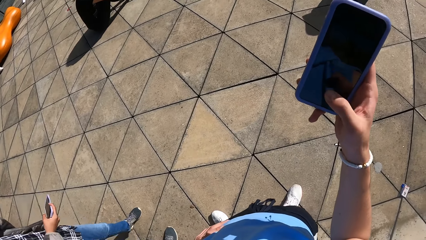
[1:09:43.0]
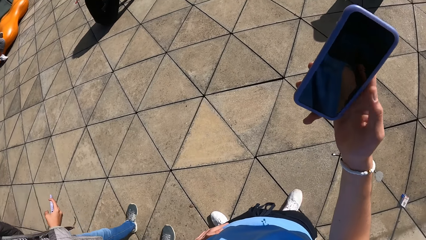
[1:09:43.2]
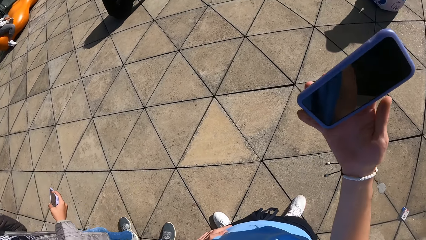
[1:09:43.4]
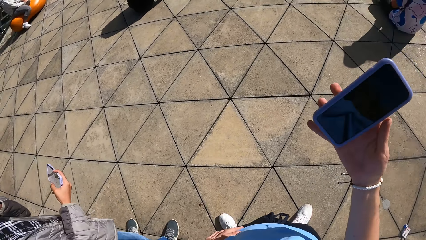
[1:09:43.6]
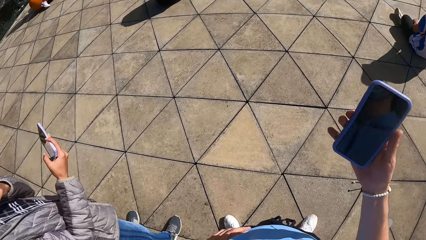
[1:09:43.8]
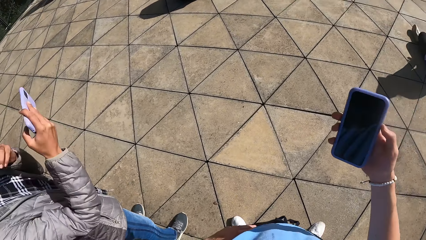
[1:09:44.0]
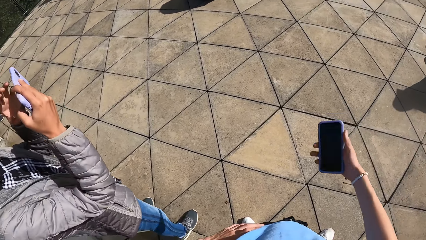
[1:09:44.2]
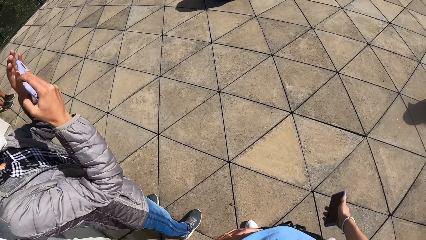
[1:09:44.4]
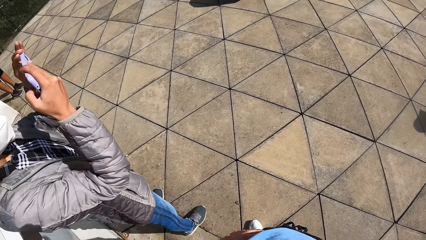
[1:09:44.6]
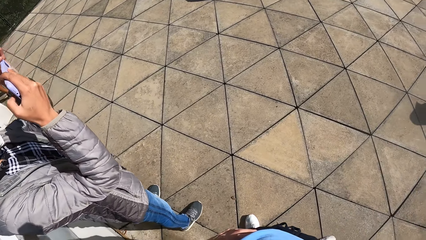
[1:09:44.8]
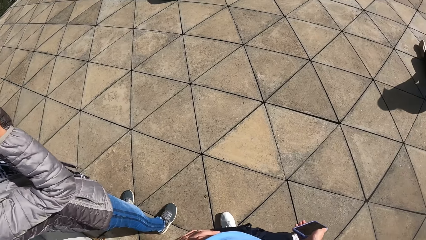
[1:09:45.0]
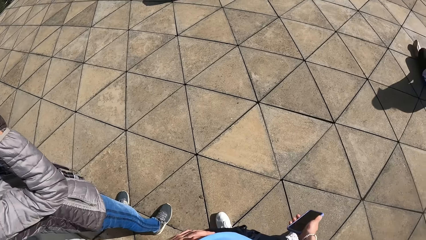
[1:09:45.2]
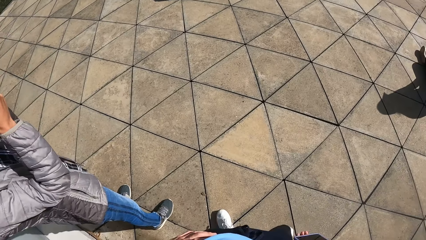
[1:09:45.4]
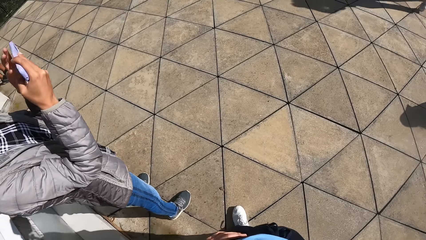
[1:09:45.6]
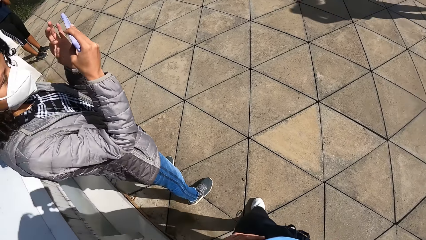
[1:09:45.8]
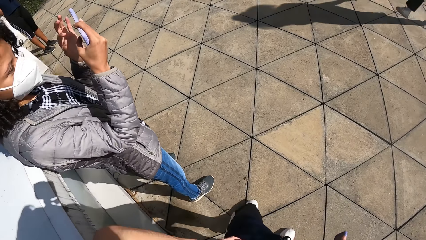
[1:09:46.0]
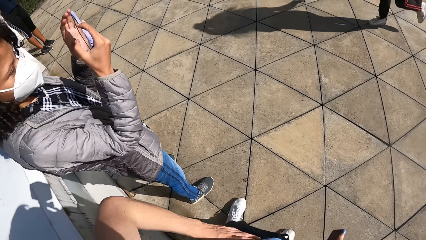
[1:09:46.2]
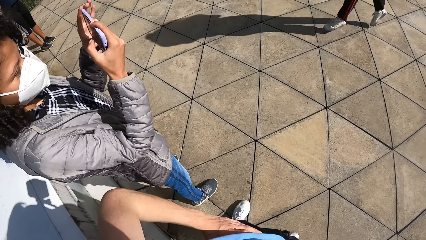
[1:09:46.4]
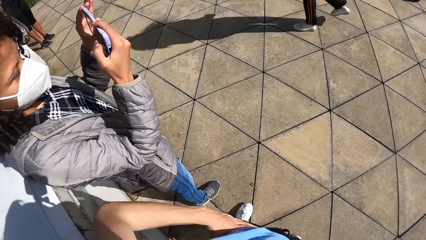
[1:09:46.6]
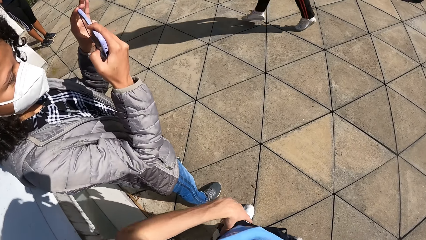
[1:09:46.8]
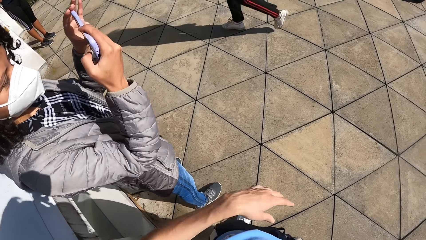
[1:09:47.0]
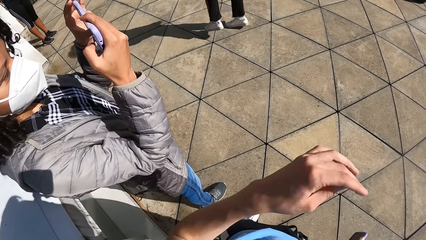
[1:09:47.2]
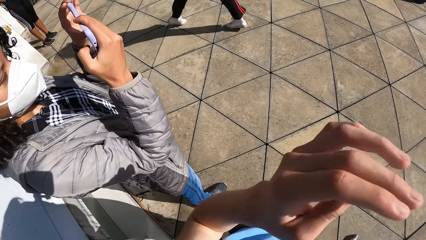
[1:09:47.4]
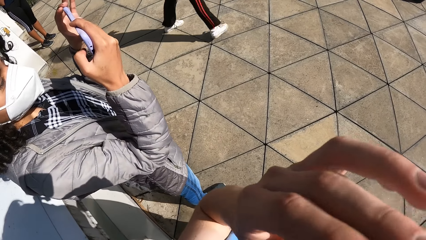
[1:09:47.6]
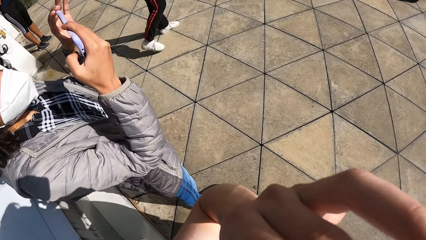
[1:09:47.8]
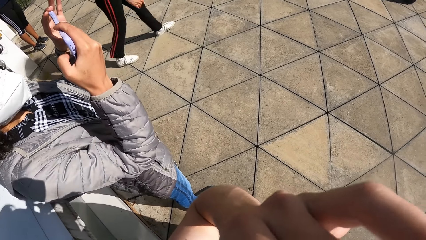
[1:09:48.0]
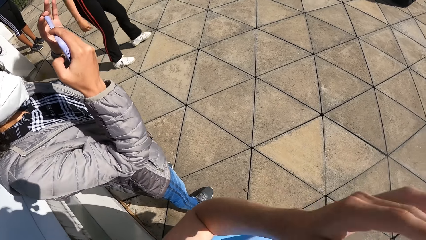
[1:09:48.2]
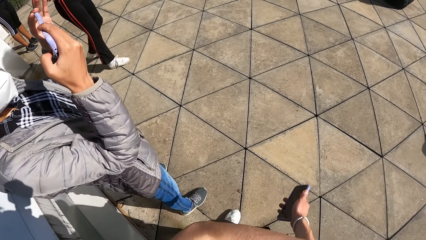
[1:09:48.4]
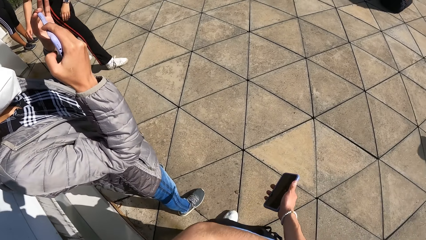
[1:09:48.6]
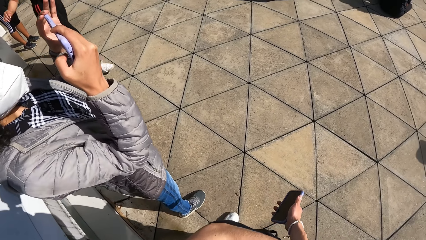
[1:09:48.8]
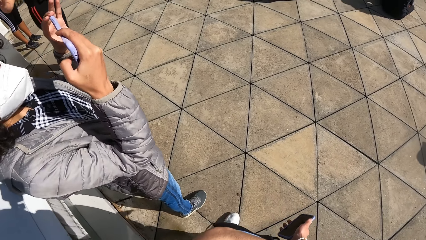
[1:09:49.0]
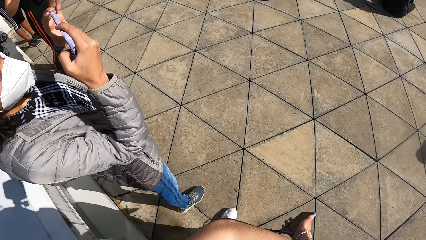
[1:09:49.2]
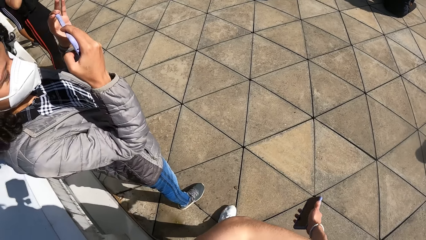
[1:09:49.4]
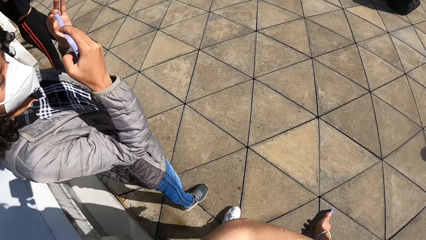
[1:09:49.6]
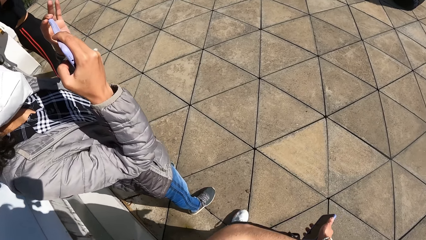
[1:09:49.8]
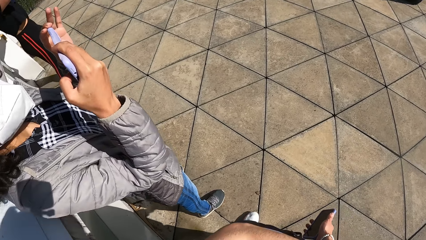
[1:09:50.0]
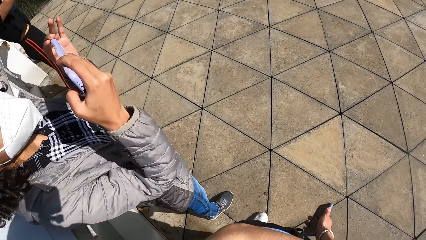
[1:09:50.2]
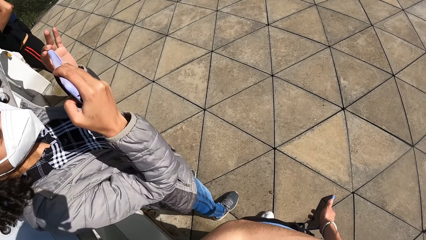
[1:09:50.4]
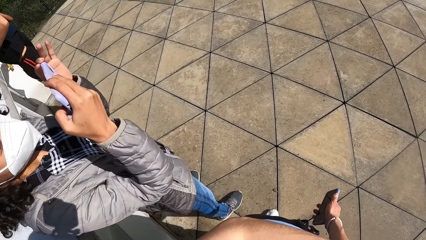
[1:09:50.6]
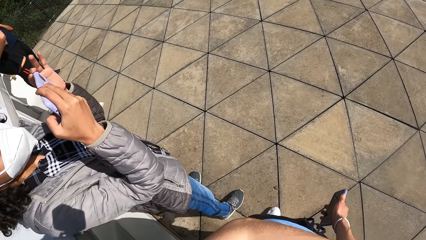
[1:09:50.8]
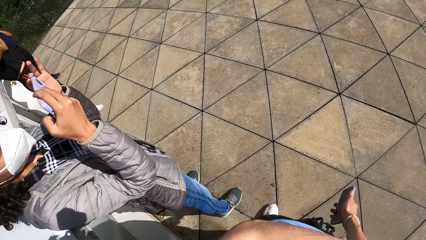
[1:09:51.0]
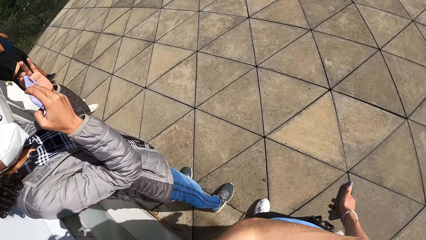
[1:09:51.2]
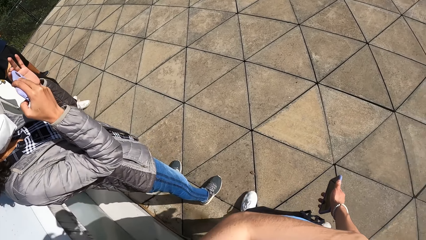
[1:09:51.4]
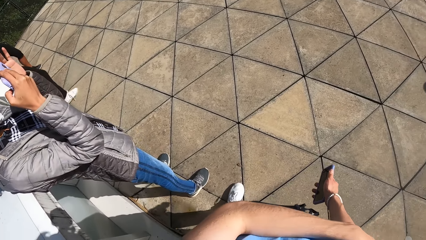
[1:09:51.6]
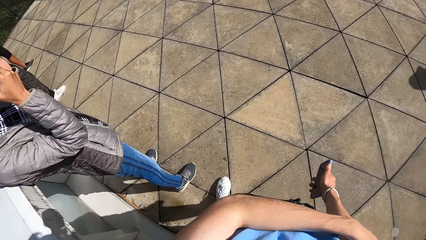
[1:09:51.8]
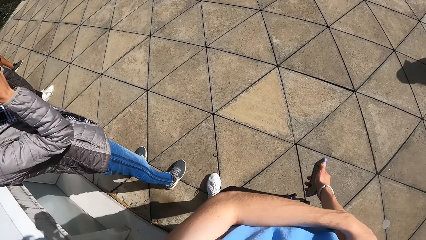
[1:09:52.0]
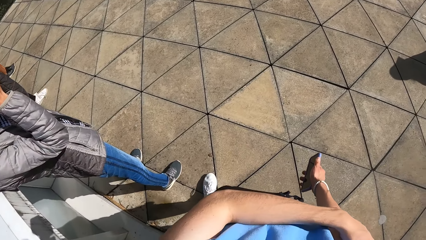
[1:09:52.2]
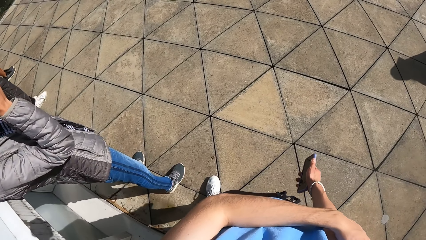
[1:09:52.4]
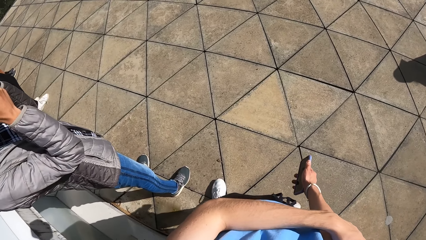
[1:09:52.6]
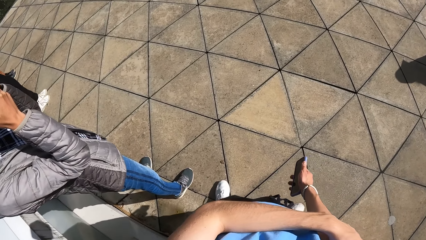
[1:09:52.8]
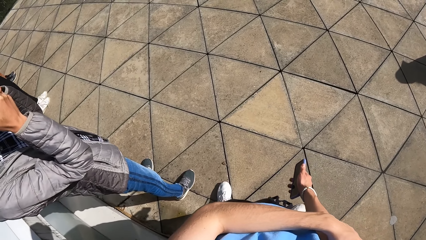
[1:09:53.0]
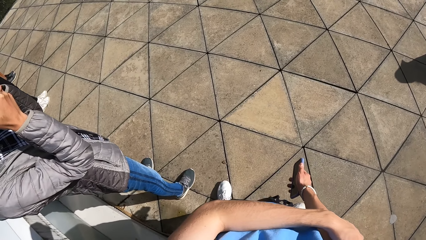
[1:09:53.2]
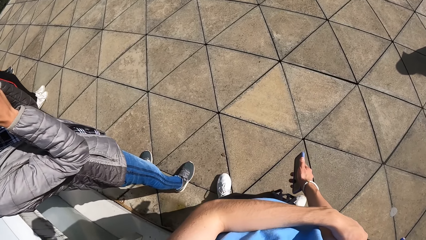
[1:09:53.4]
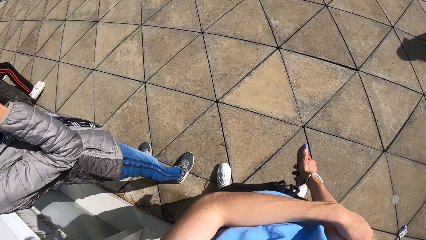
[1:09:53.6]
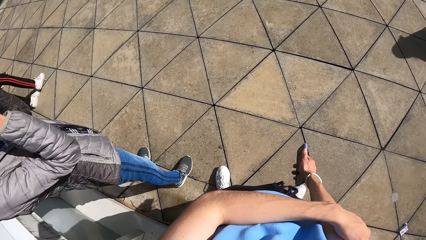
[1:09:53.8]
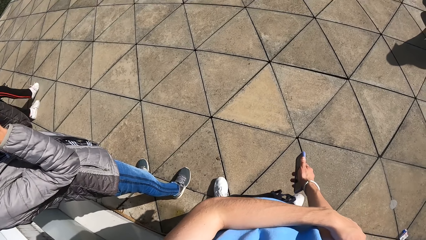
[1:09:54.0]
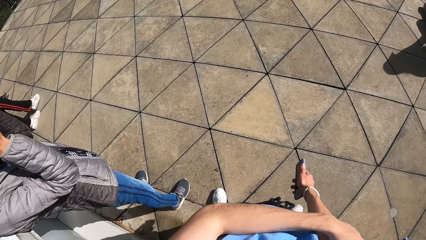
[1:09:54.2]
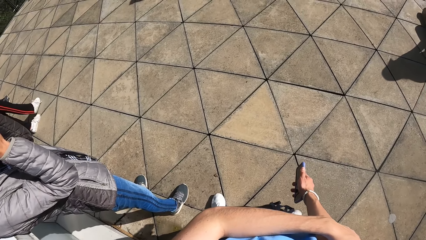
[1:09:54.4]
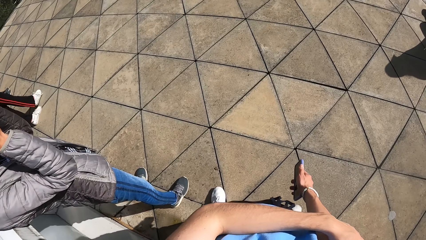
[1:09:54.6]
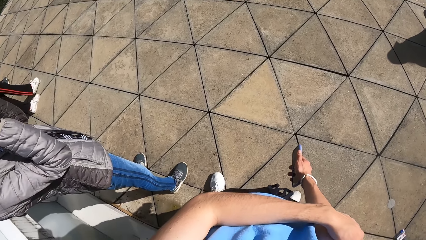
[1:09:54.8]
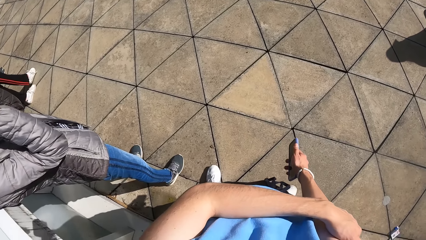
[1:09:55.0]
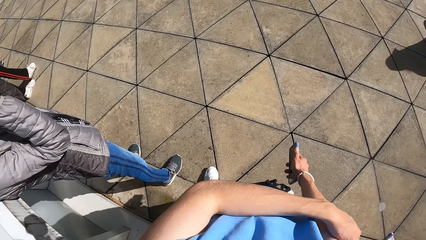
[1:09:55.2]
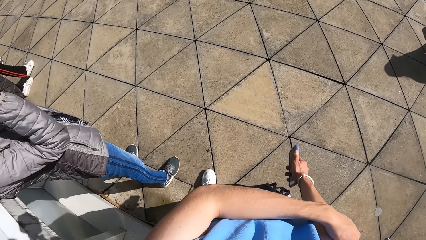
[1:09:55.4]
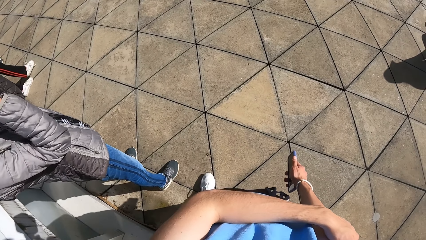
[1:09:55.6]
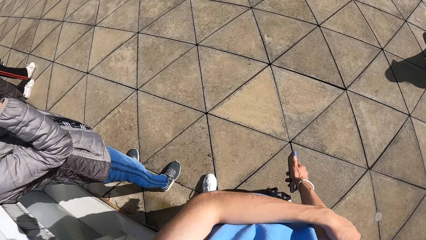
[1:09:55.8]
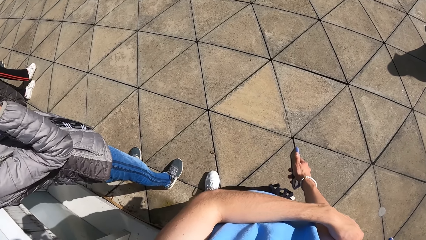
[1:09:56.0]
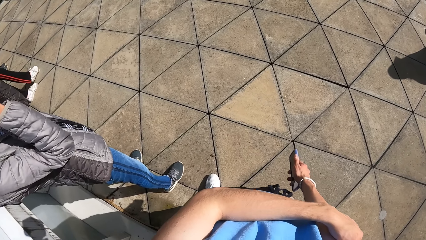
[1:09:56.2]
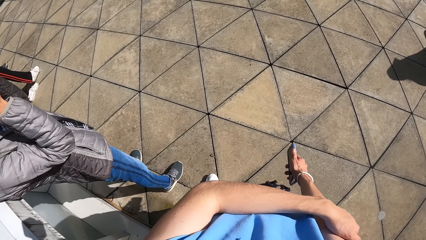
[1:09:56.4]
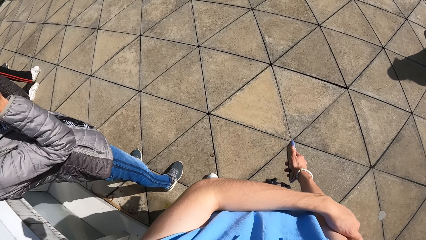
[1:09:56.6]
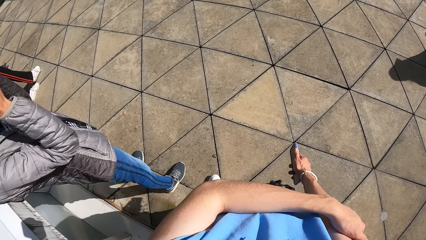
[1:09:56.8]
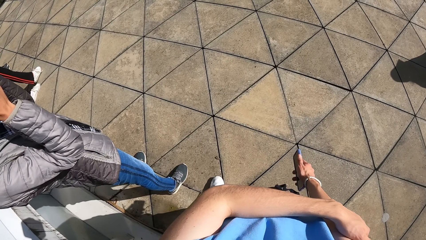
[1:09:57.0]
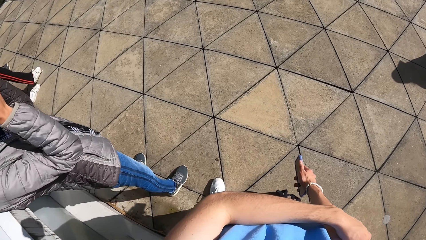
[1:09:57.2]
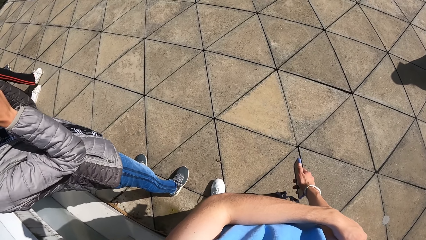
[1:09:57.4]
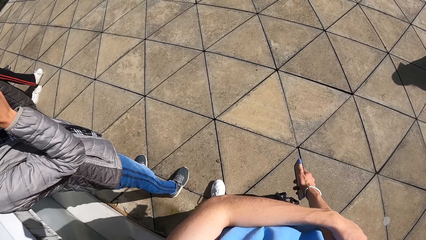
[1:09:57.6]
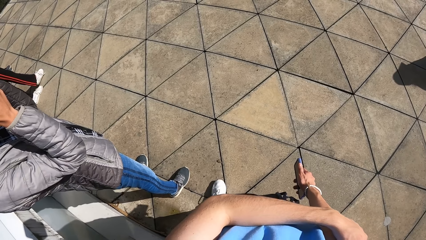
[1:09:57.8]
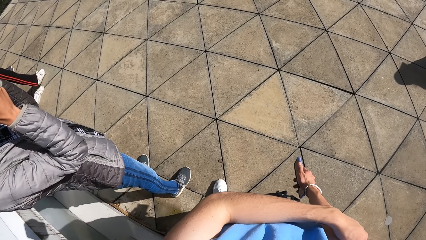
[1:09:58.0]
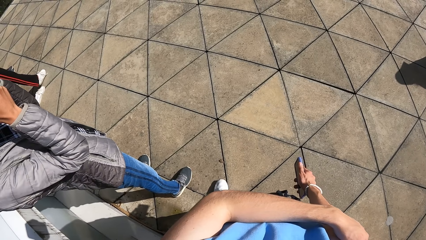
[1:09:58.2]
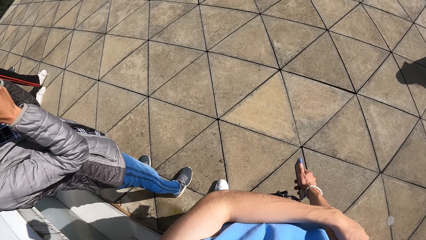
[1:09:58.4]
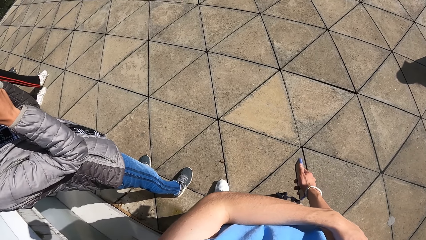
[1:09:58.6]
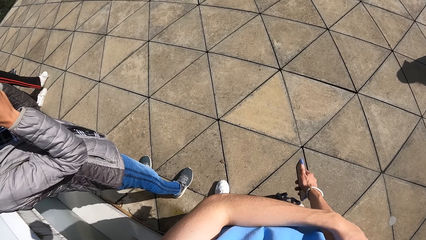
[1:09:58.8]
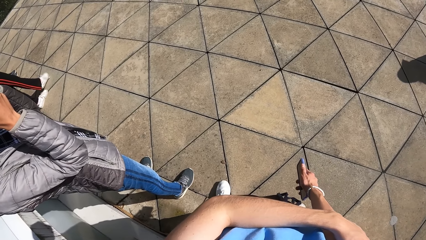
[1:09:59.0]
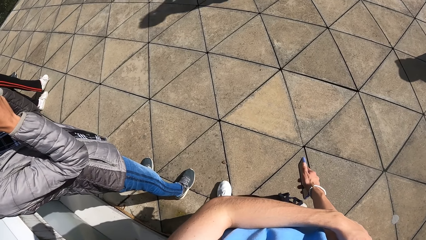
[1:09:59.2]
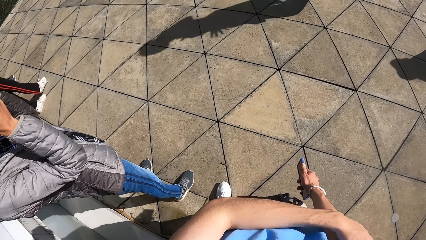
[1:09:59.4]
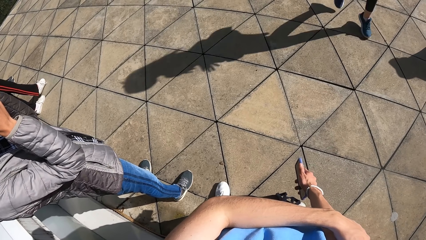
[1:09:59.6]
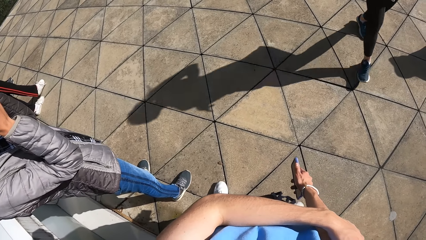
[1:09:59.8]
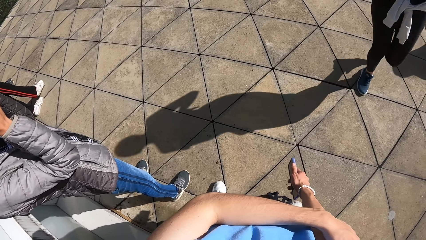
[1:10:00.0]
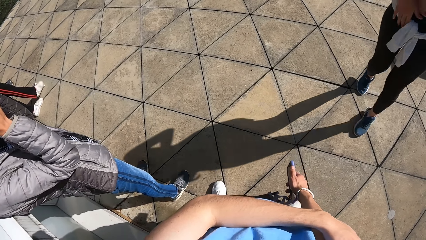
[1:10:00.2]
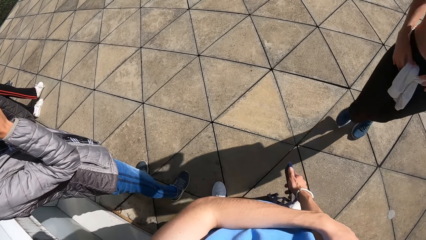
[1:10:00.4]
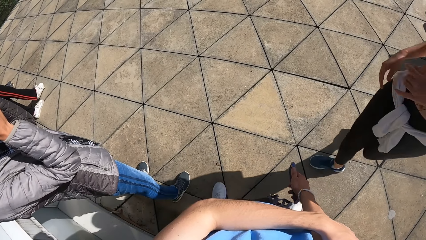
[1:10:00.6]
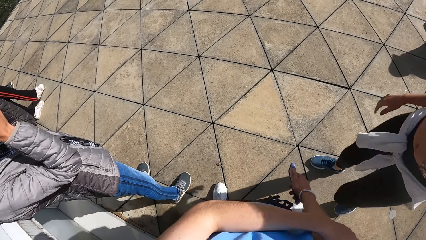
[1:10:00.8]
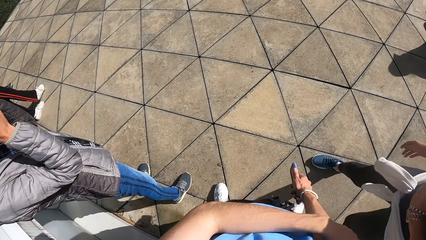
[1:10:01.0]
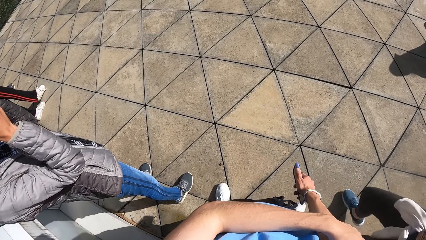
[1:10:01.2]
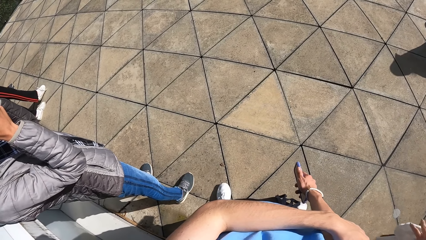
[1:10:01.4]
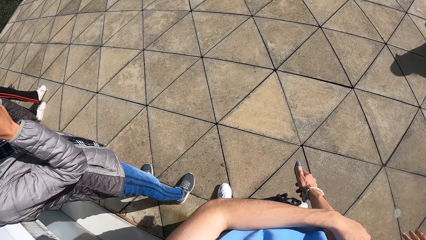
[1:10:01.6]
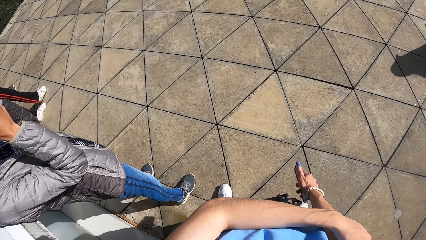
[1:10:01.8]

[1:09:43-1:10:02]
A woman presses her phone with both hands. The woman takes a photo. The camera wearer adjusts the camera on his head with his left hand.
